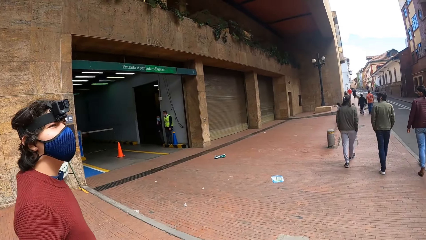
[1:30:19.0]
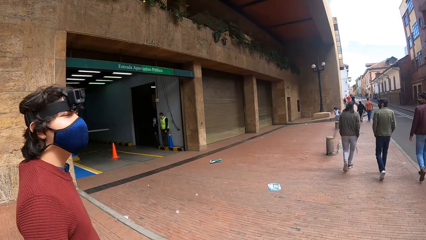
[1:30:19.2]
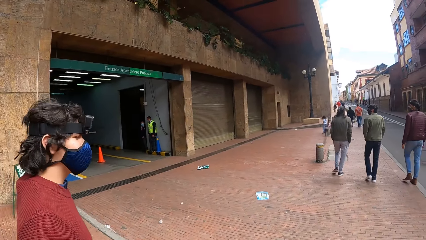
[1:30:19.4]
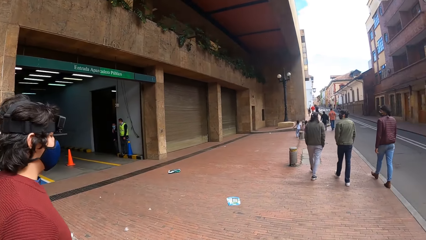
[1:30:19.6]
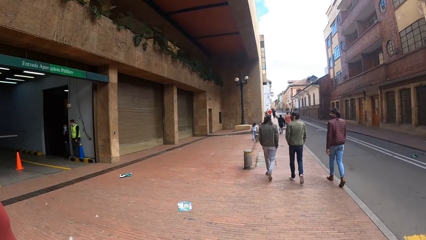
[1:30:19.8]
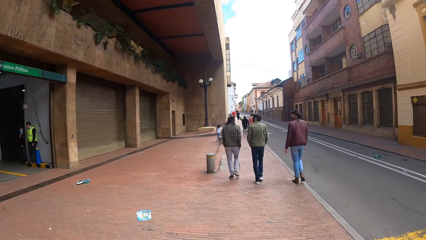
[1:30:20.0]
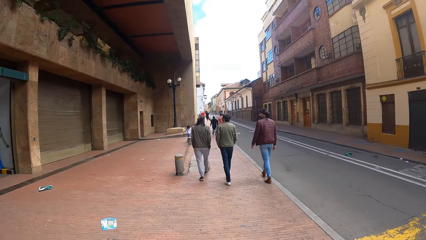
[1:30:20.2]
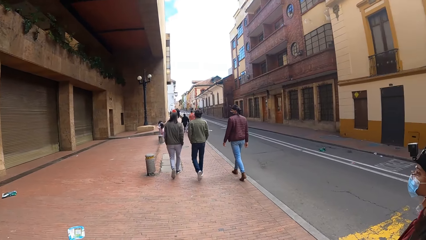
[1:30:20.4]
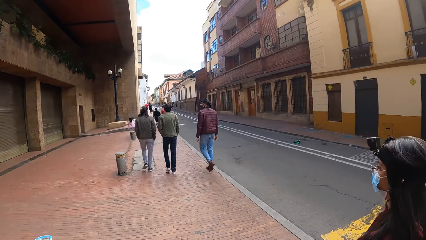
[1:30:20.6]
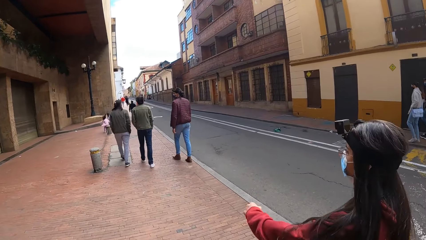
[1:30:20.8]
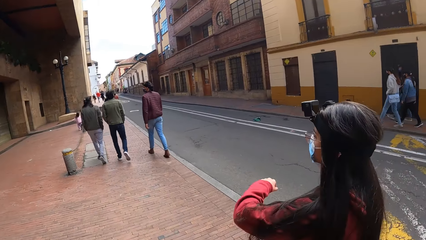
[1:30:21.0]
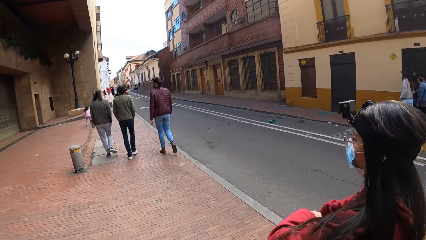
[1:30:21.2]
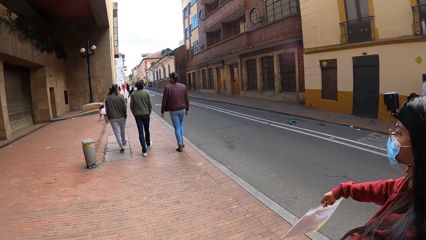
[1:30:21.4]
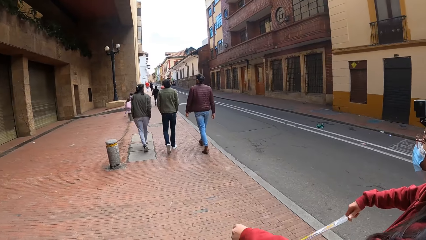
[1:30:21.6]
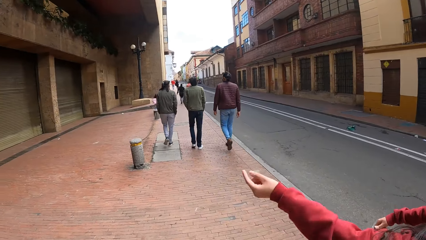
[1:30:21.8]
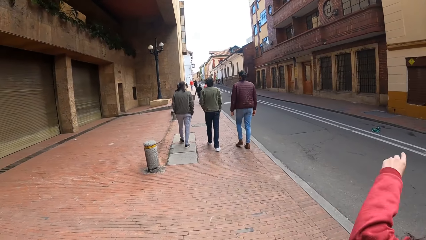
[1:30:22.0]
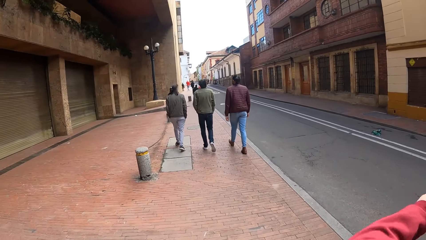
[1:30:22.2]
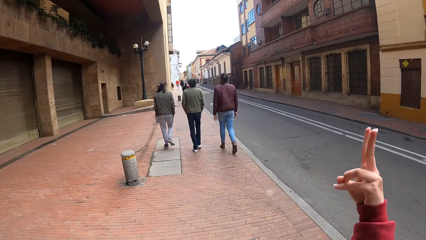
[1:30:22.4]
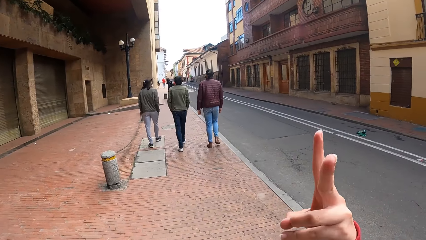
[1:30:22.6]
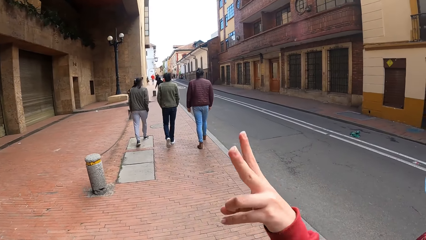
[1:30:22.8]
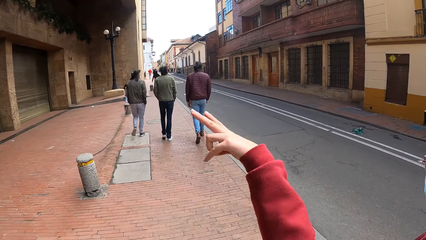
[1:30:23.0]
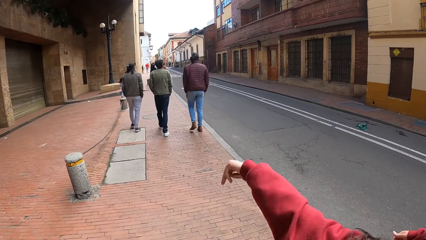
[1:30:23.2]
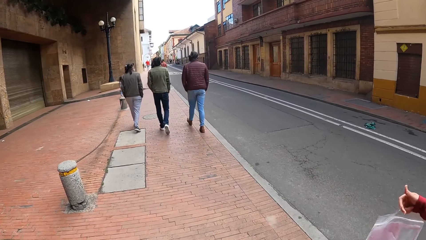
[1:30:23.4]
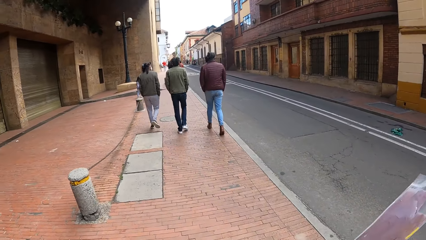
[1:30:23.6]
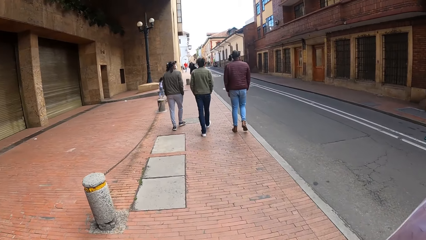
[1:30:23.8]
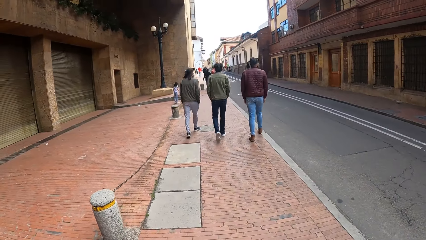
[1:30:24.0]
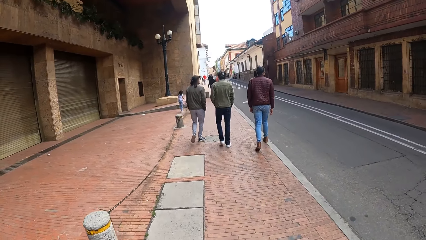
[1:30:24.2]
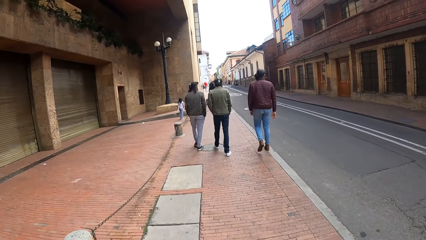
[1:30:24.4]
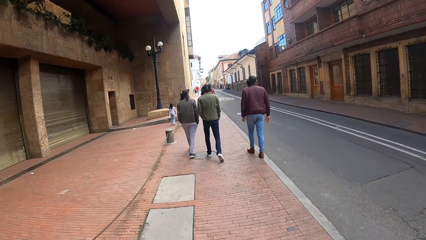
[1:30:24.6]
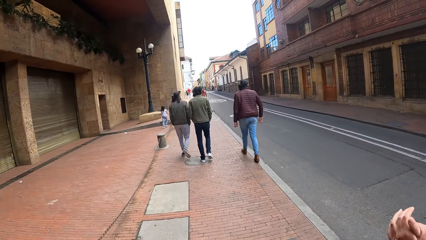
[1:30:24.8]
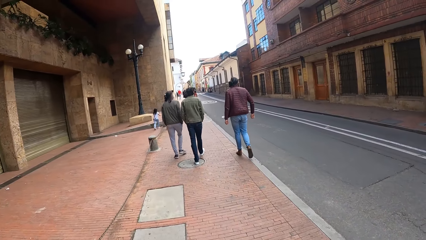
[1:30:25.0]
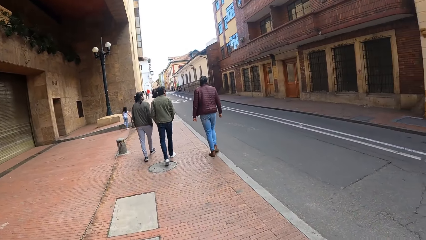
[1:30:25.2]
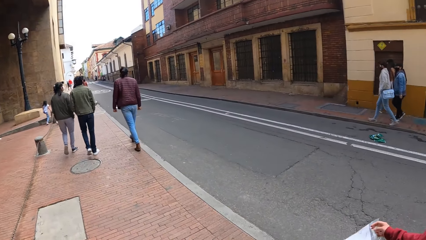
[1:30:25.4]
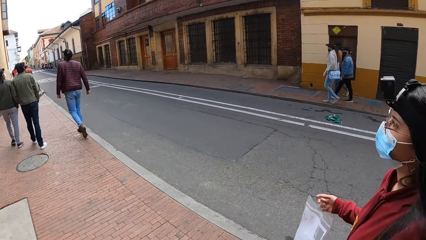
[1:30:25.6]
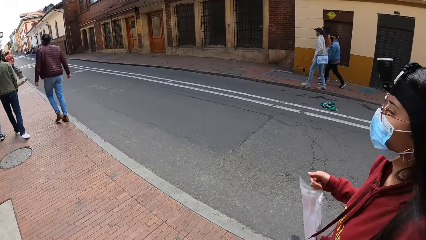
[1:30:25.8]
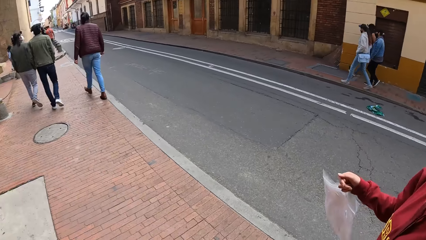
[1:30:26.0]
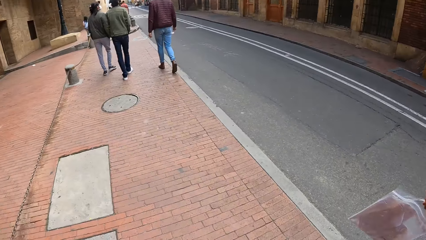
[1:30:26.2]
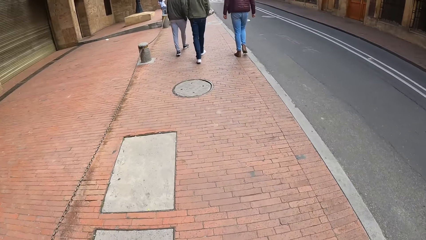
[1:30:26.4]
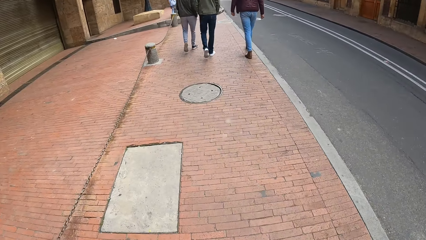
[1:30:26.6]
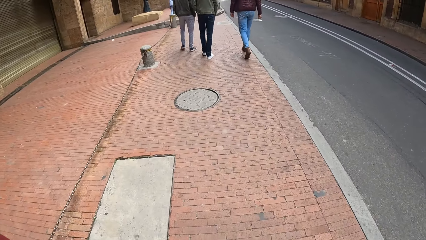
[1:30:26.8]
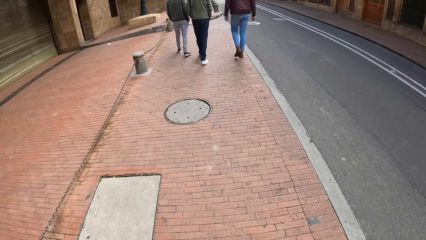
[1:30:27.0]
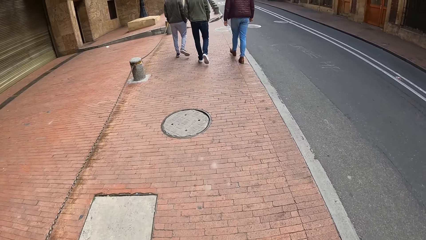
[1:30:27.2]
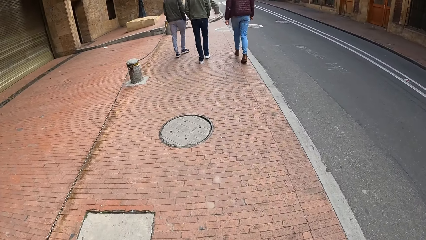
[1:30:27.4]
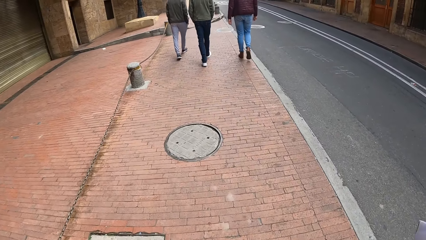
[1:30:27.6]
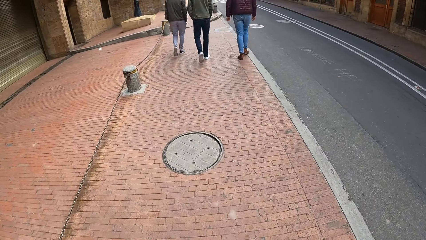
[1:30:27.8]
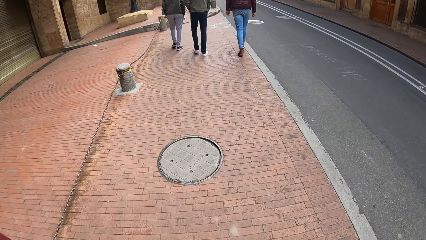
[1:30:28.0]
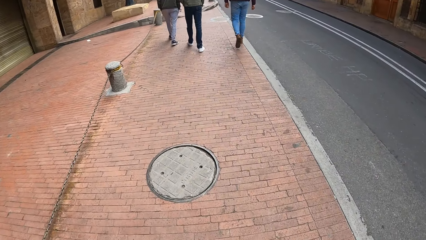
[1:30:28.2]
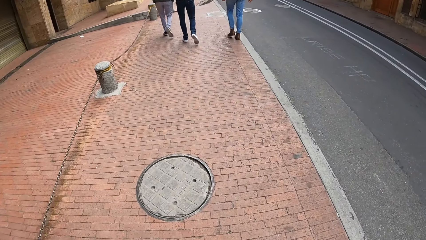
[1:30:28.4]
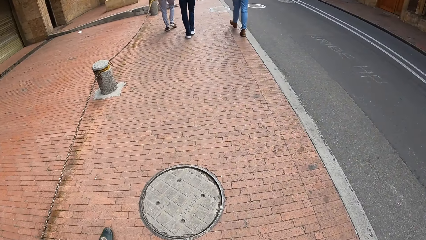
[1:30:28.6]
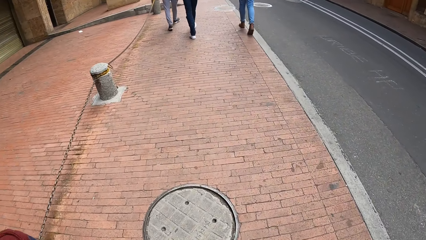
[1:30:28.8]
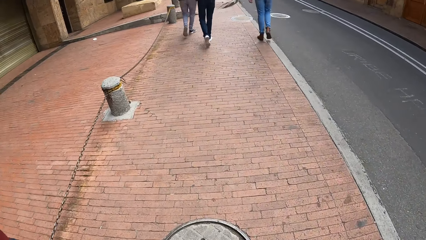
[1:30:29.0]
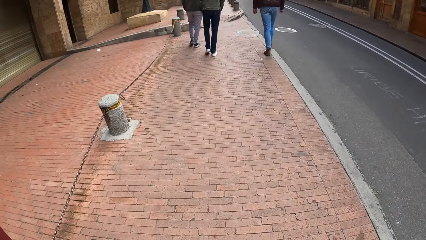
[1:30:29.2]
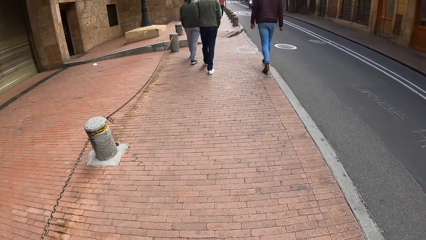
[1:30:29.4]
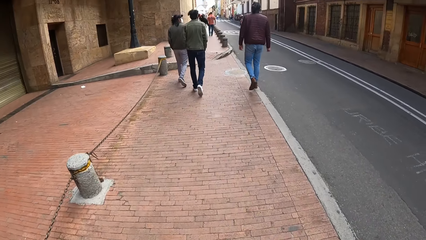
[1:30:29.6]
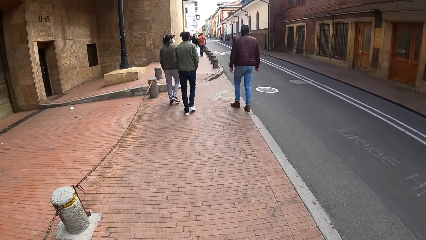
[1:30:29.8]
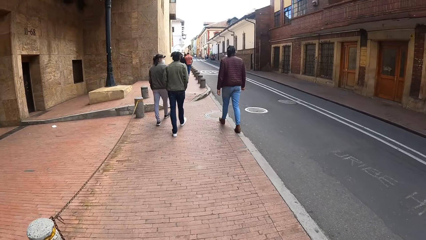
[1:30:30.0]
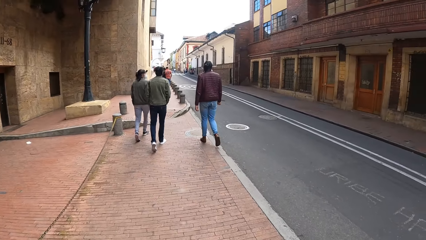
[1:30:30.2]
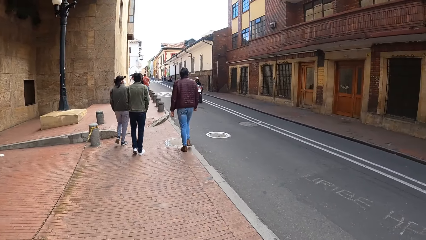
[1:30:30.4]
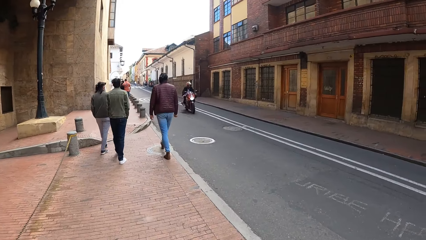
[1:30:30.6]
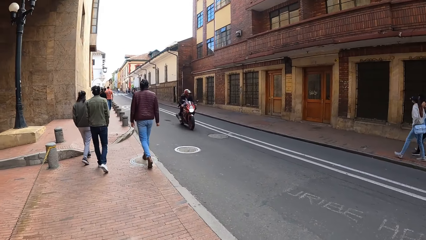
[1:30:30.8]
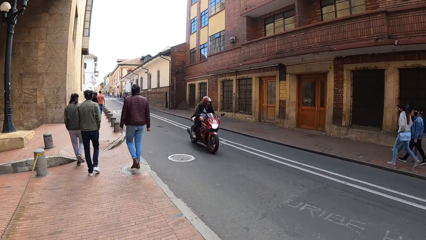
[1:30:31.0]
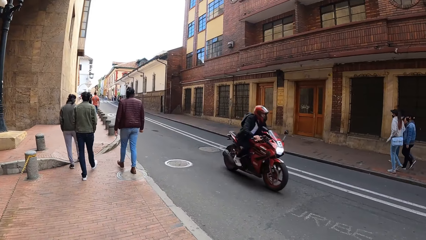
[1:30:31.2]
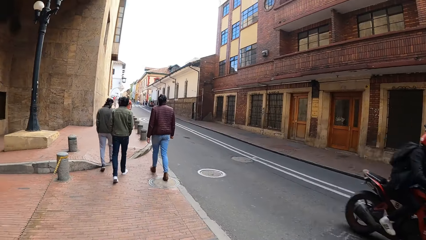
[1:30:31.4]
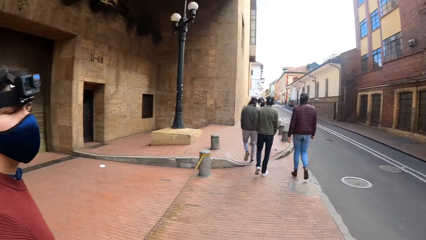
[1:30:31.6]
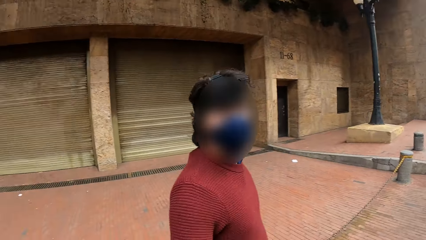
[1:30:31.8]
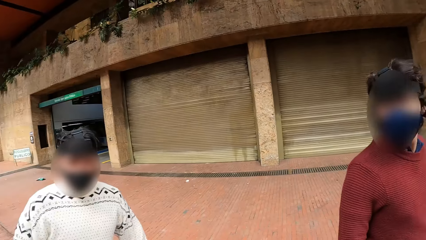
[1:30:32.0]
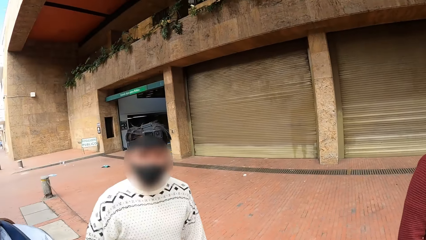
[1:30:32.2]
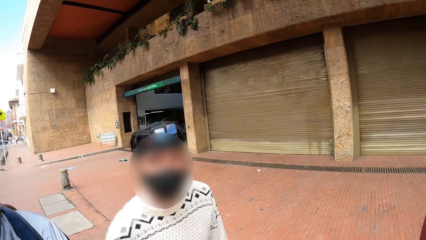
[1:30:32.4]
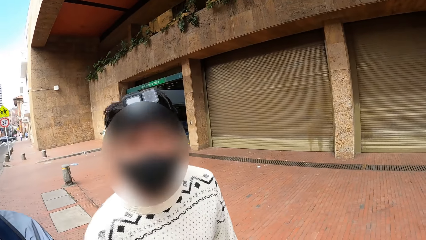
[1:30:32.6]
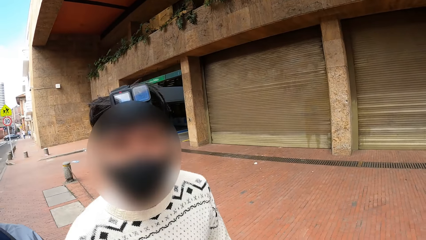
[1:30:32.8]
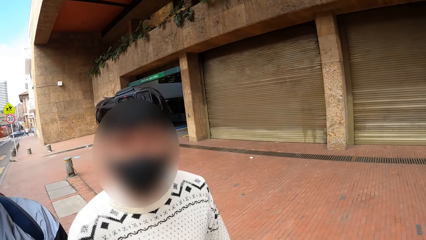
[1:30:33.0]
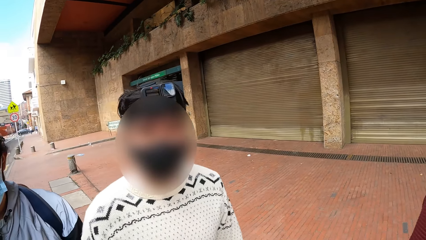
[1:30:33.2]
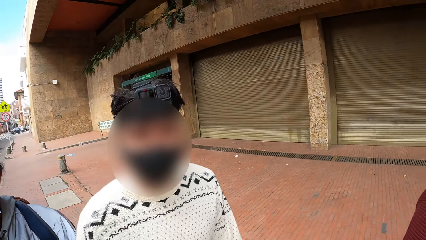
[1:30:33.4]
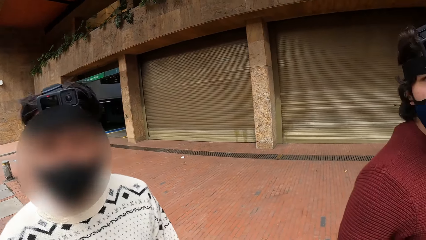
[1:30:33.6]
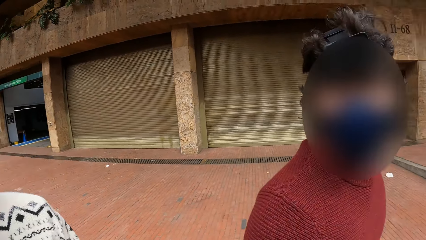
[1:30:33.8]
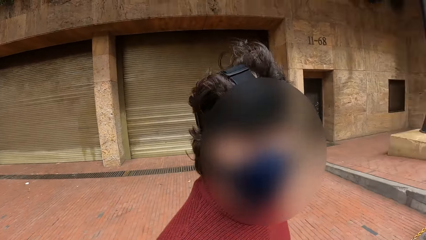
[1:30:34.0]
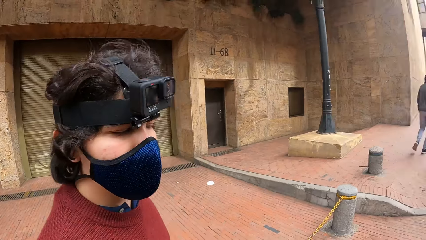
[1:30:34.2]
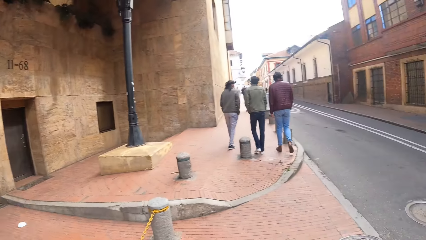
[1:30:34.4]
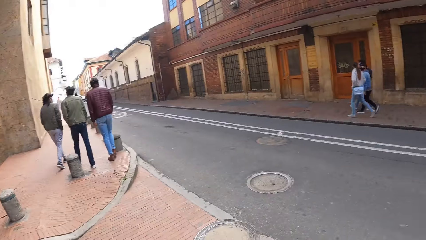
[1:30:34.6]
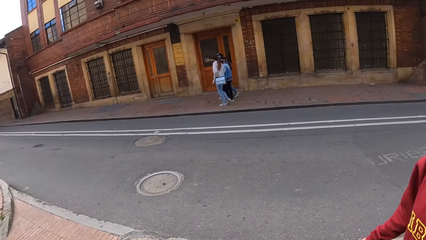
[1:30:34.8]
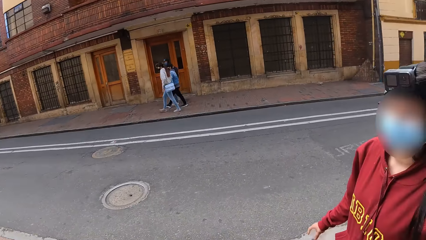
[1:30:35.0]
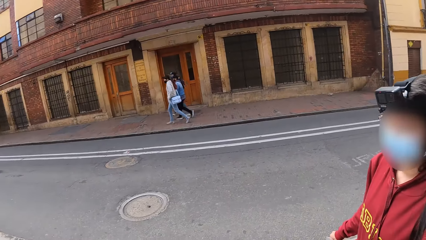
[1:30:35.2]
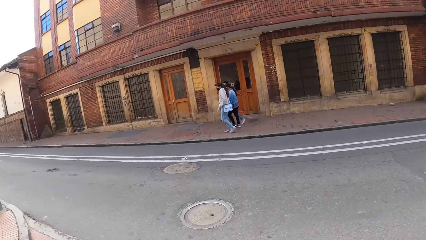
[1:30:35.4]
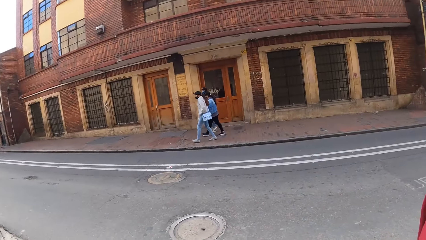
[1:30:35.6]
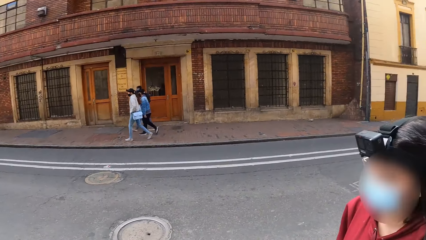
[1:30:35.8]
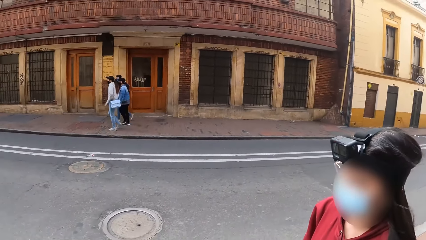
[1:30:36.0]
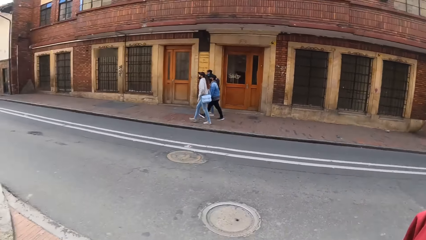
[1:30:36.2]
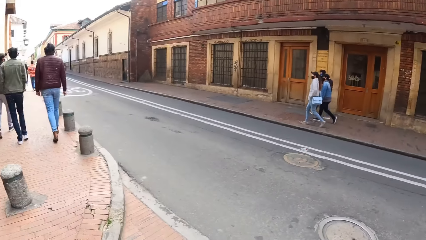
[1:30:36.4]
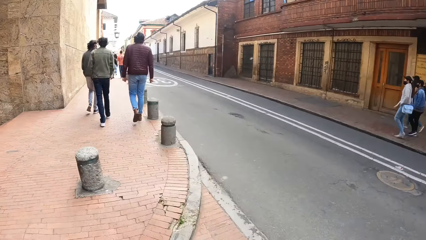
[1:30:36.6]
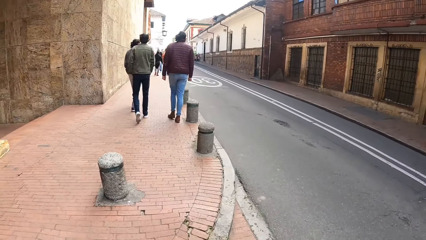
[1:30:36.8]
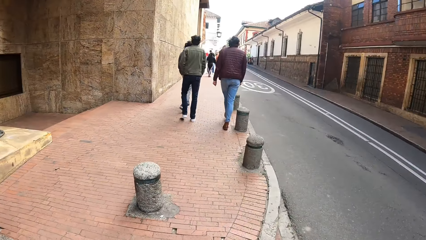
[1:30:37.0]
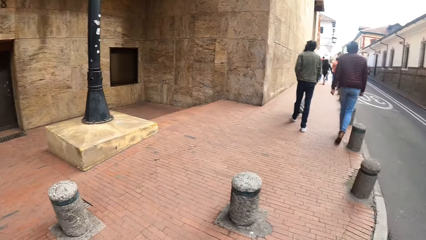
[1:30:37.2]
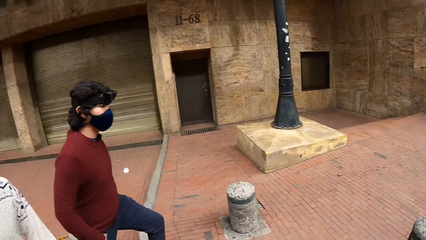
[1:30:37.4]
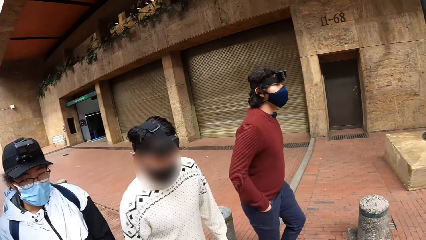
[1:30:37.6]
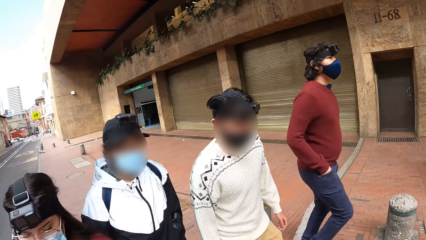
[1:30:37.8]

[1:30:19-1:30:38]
The woman converses with the camera wearer and the man. The woman uses sign language. The camera wearer walks on a road pavement in the streets. They converse with the woman, the man, another man, and another man. A man converses with another man.
